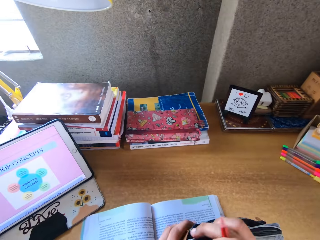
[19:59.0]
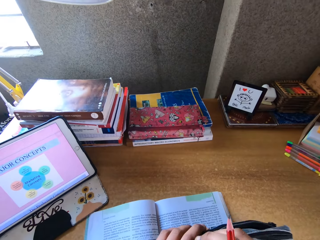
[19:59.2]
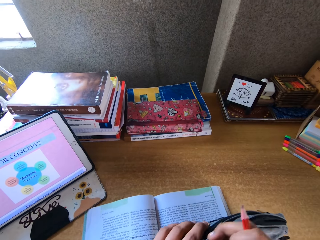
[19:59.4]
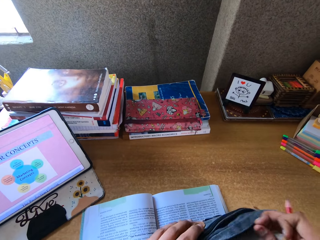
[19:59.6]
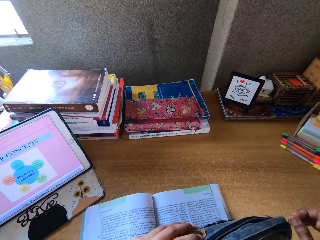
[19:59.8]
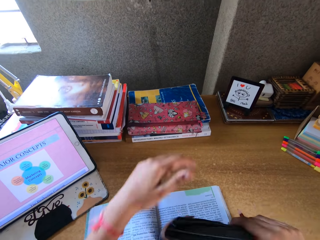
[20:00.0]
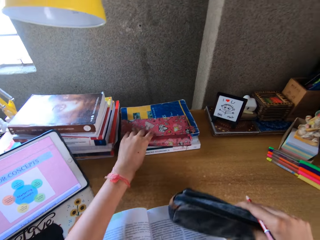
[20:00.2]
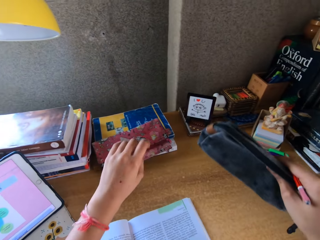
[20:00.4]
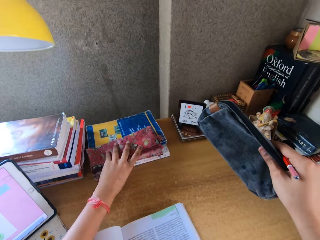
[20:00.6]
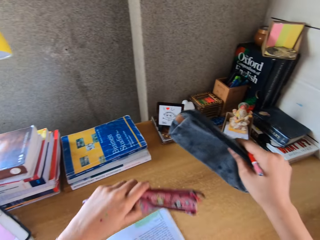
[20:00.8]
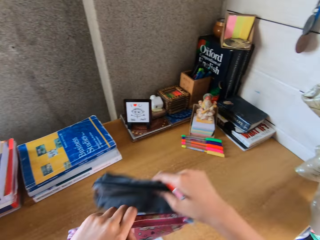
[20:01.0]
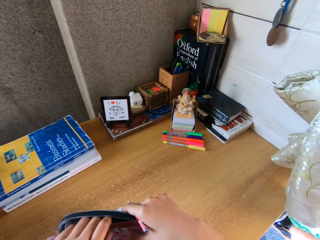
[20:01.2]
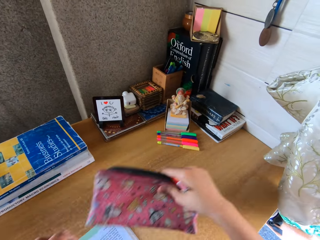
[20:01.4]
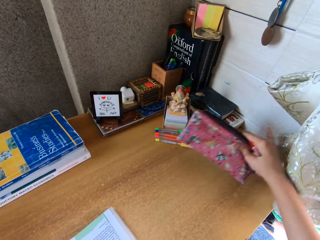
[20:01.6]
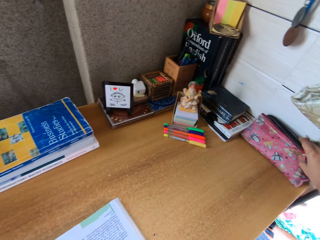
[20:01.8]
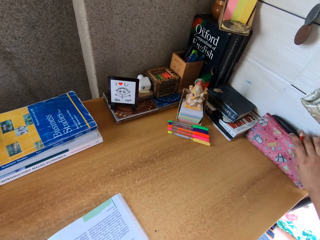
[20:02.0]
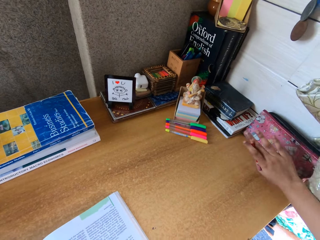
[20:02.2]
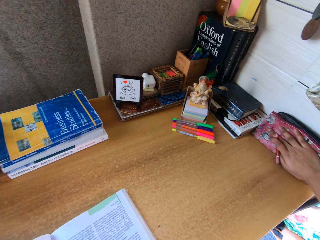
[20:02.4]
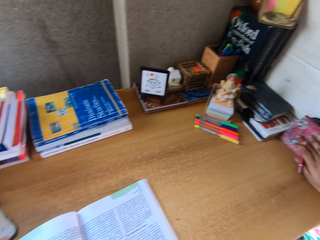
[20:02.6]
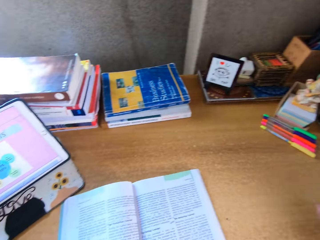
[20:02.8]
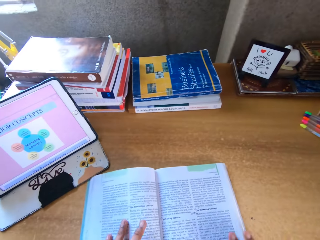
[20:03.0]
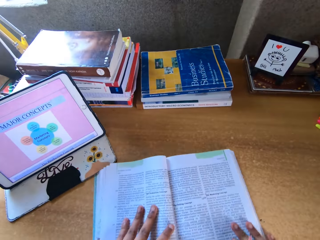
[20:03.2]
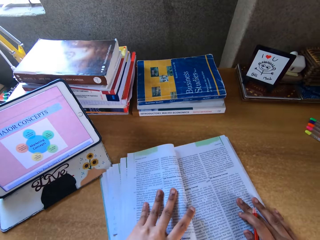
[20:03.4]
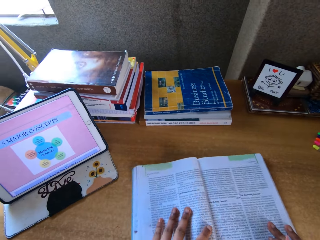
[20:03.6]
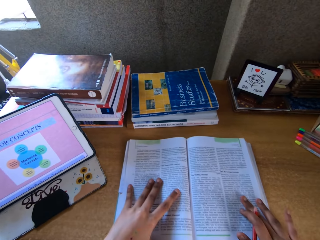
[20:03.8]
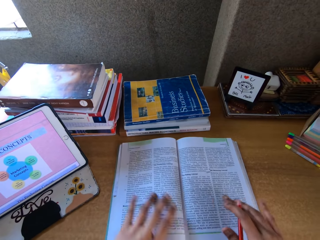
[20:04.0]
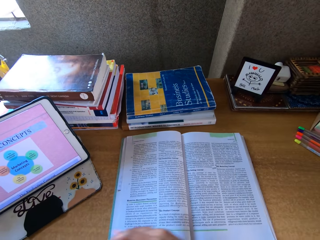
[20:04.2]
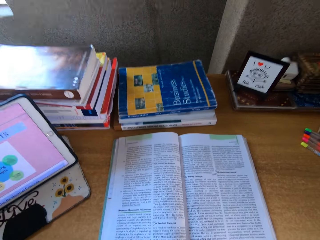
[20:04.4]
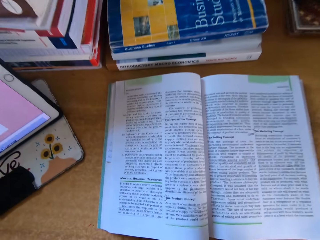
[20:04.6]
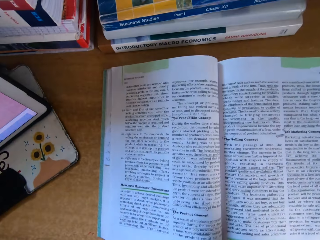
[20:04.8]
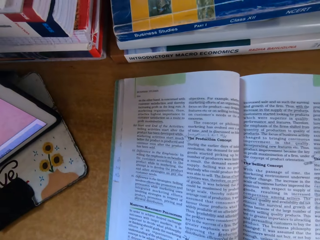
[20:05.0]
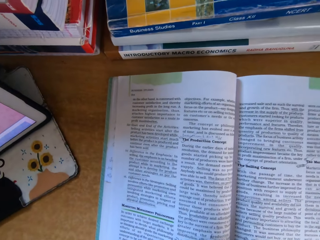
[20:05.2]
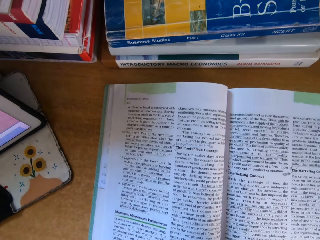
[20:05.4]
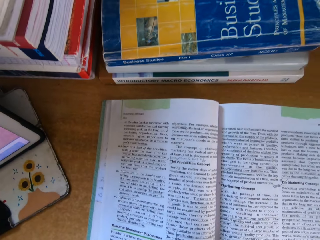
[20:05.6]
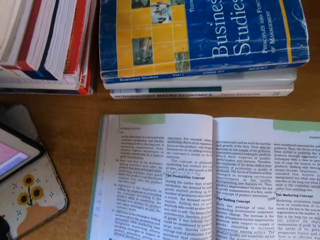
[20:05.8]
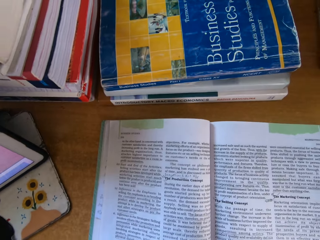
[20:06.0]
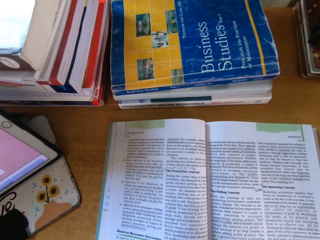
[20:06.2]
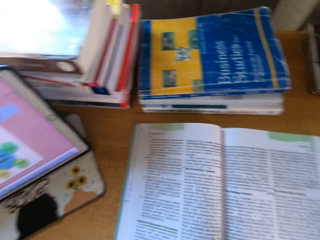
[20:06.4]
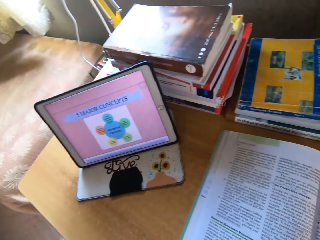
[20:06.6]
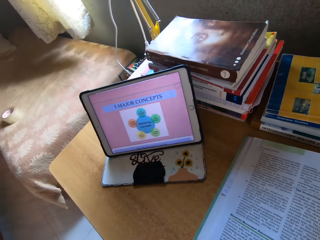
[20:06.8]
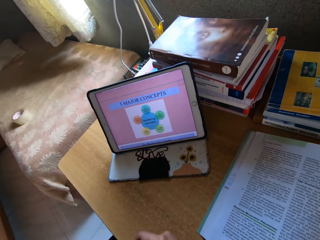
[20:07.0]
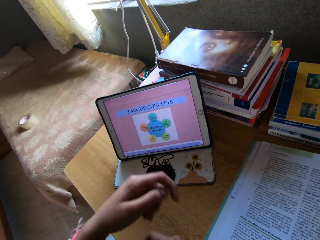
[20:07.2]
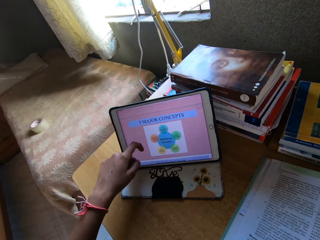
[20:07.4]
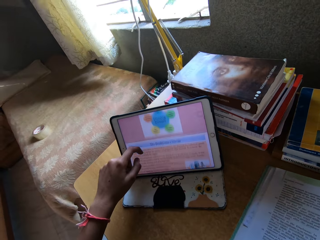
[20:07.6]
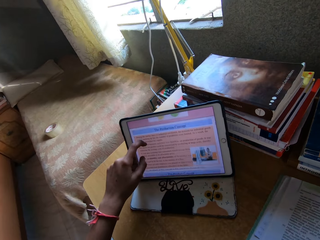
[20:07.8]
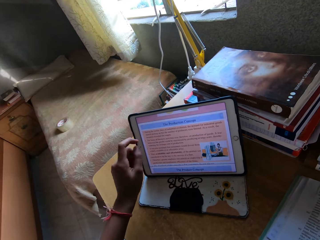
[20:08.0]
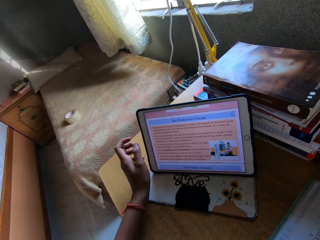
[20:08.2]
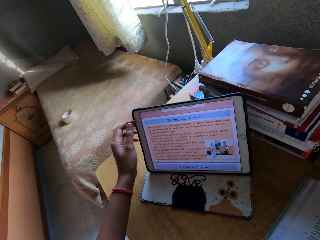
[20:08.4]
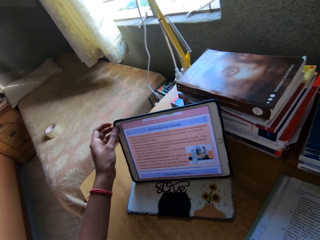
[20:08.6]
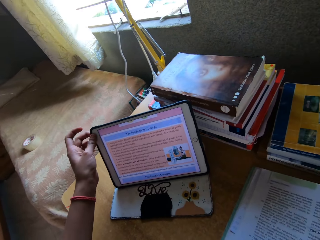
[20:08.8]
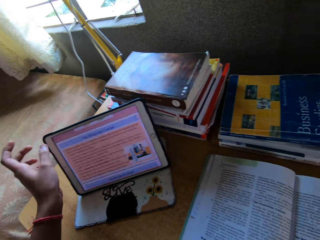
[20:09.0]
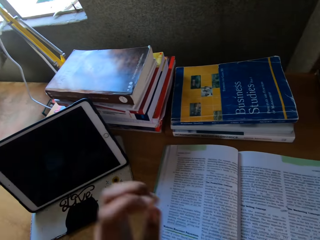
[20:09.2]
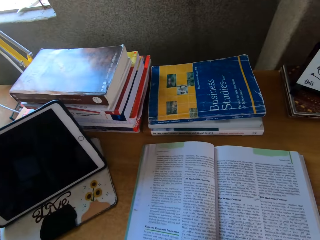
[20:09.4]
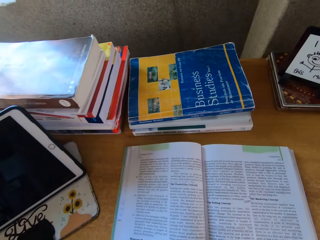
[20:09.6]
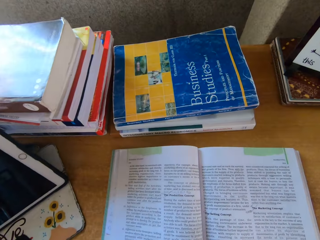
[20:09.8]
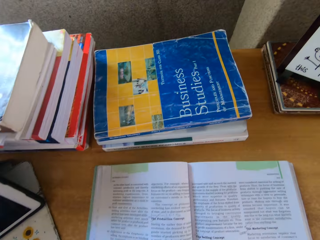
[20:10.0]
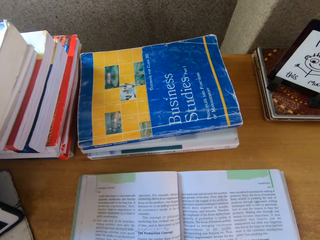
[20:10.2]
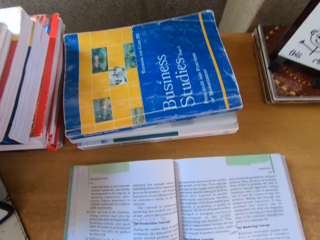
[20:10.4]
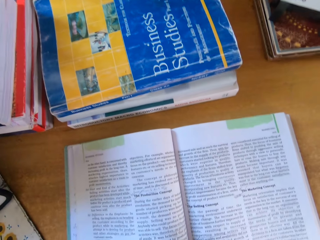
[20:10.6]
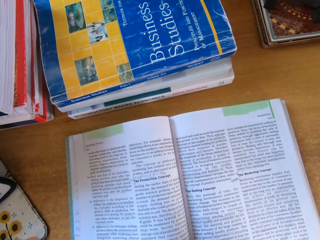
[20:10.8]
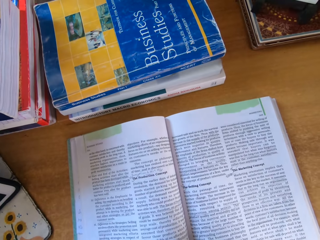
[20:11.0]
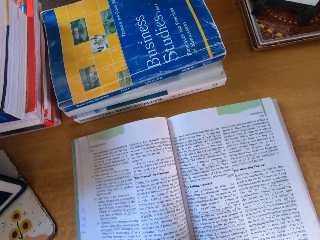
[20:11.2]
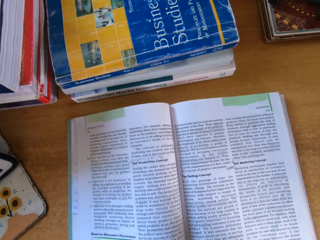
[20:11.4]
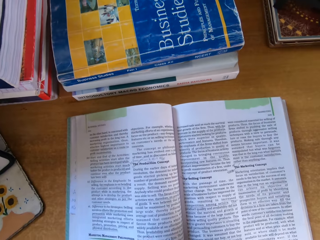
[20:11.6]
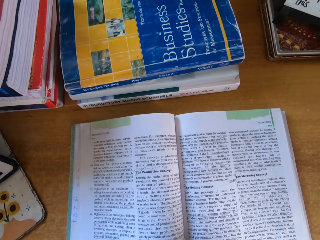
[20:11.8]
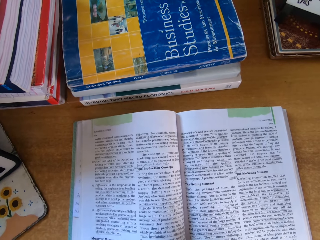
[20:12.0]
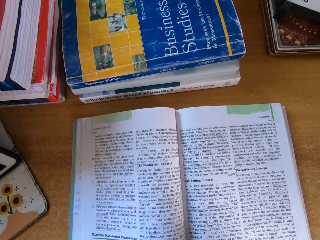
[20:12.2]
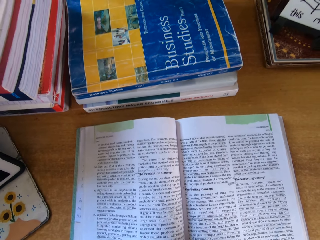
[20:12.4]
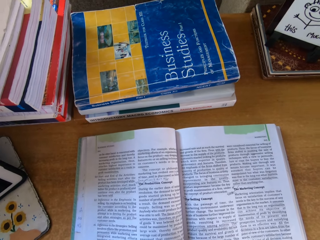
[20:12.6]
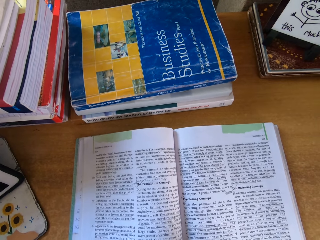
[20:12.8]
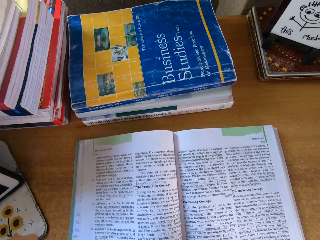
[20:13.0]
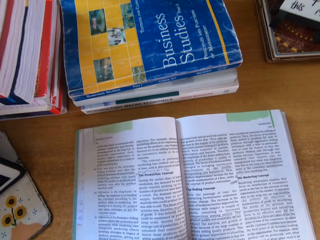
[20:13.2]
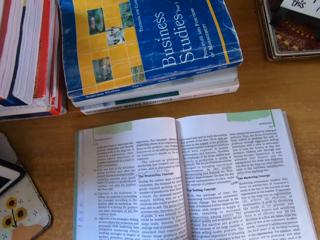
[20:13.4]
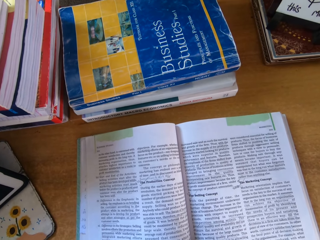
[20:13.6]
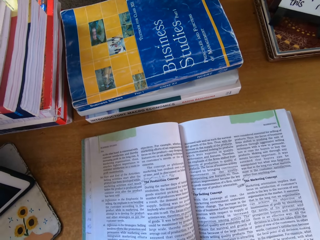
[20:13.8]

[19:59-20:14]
The camera wearer closes the purse ring. They put the purse on top of the table. They touch the book on top of the table. They scroll on their cellphone. They switch the cellphone off. They read the book.

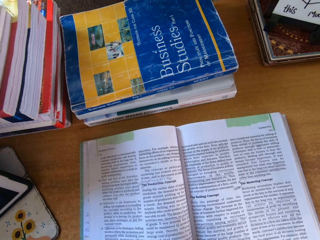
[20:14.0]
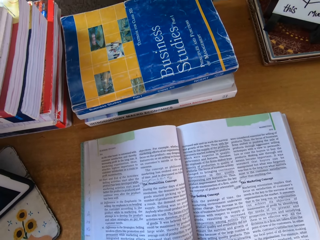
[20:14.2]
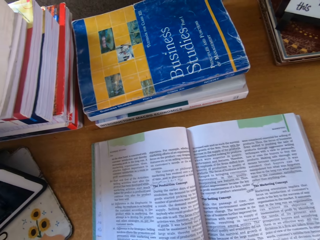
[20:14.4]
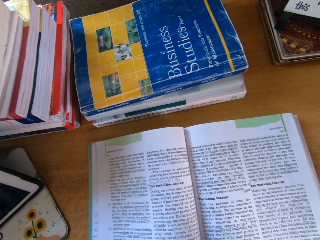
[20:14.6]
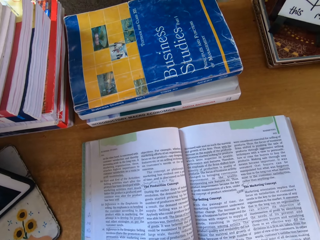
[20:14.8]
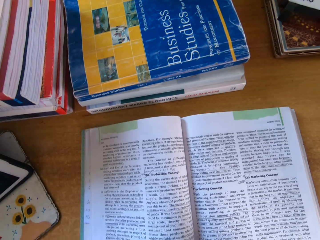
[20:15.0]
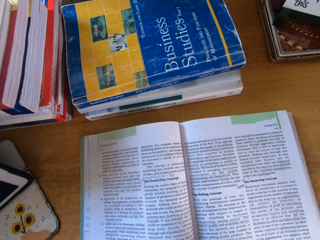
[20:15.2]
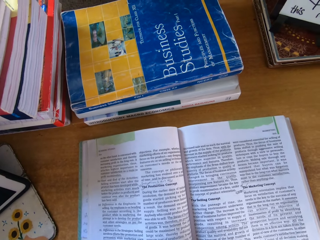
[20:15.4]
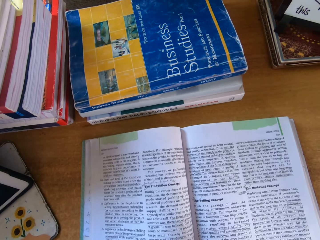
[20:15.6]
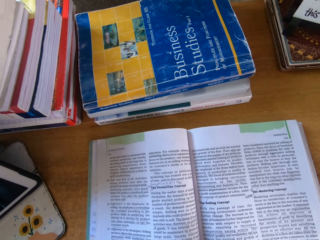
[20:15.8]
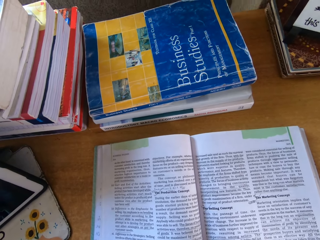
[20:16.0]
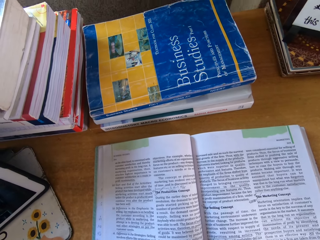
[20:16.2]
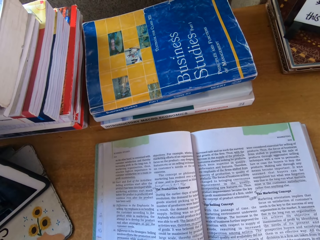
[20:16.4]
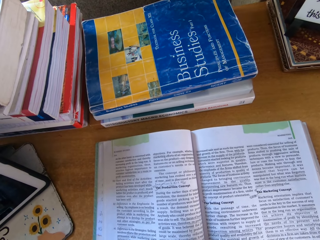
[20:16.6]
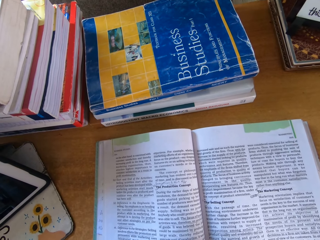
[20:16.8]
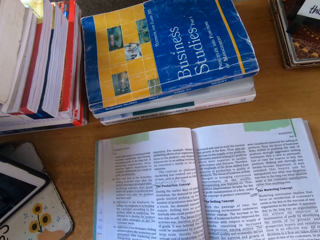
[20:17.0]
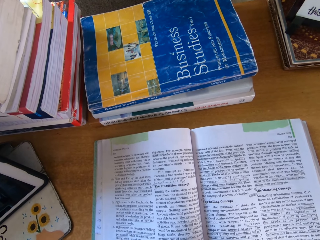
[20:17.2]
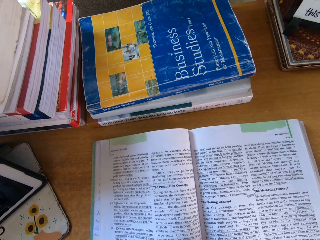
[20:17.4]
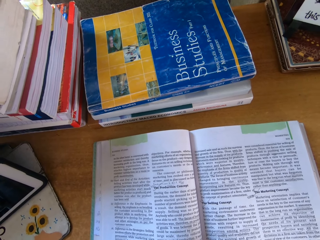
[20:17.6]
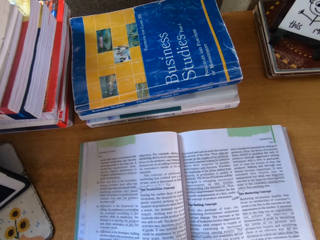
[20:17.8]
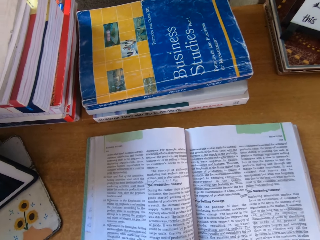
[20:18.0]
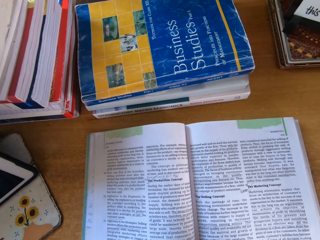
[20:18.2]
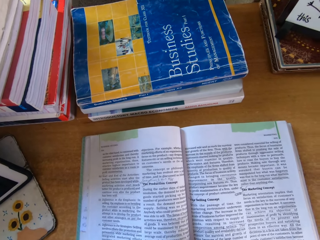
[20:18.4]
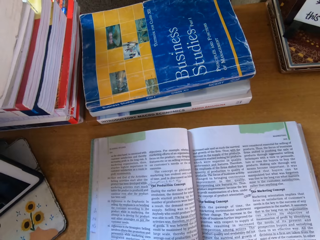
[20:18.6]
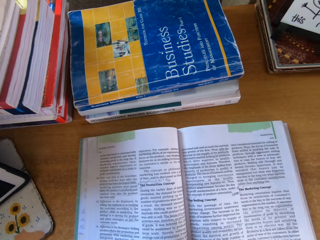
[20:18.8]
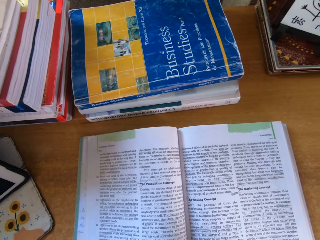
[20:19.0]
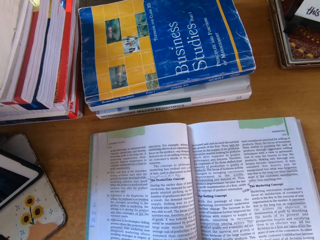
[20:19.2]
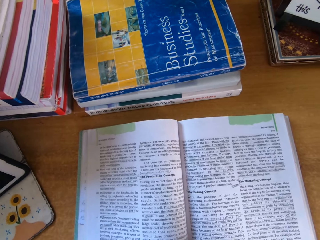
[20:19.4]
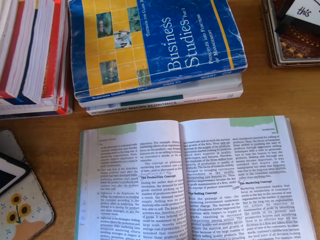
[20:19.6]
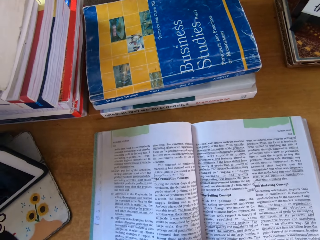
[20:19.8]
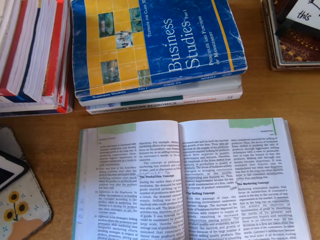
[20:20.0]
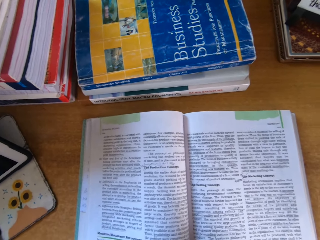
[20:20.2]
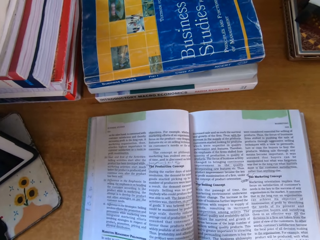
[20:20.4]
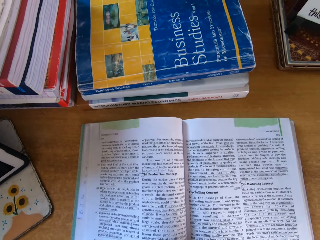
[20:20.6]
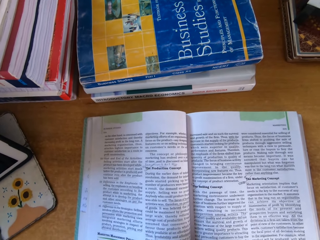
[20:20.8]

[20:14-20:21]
The camera wearer reads the book.
